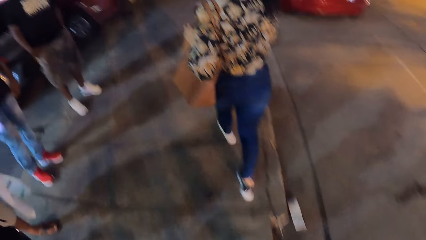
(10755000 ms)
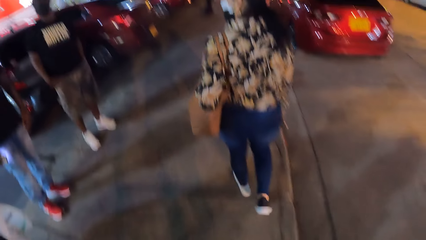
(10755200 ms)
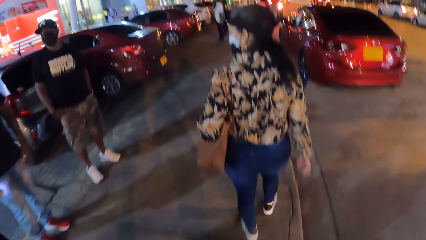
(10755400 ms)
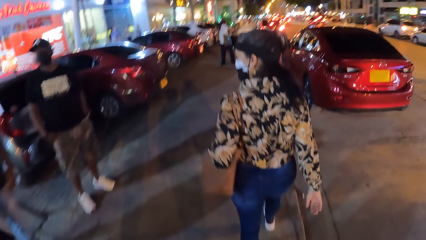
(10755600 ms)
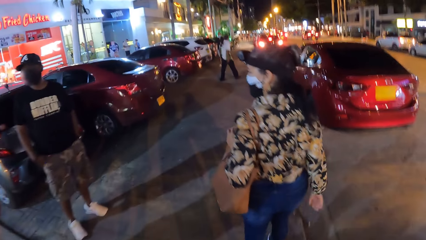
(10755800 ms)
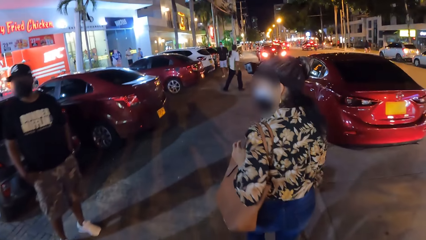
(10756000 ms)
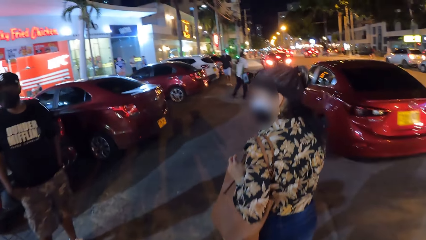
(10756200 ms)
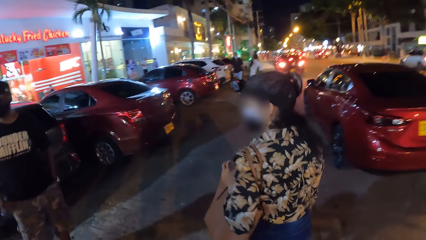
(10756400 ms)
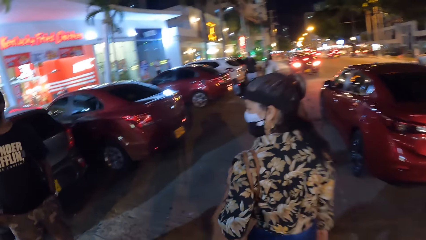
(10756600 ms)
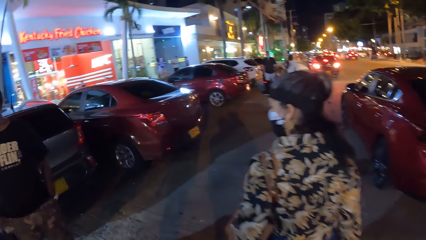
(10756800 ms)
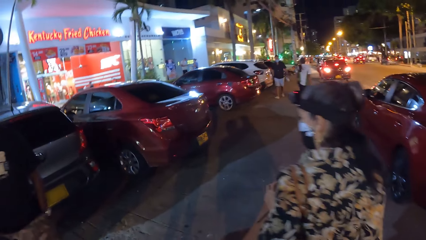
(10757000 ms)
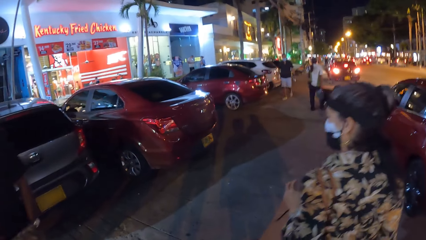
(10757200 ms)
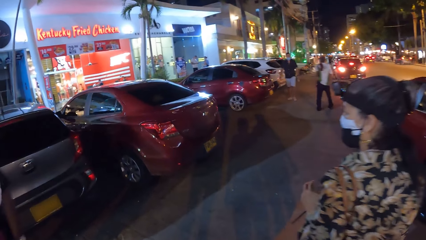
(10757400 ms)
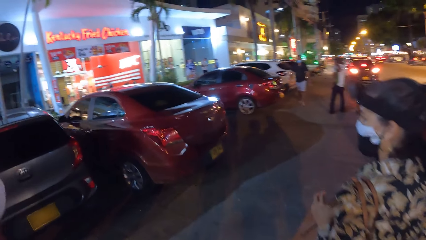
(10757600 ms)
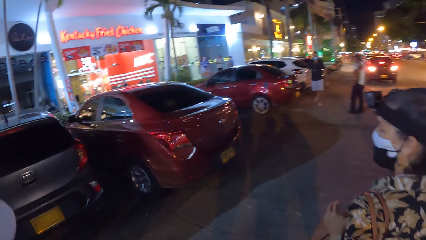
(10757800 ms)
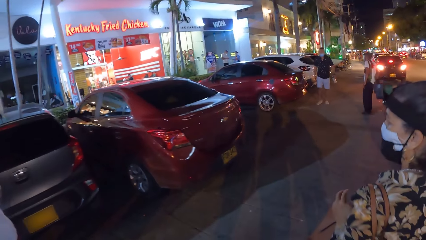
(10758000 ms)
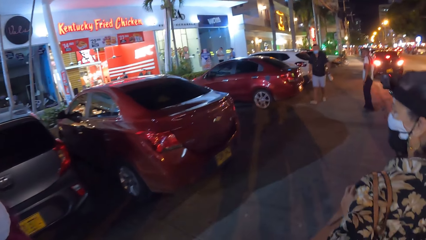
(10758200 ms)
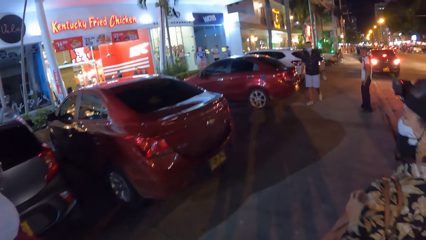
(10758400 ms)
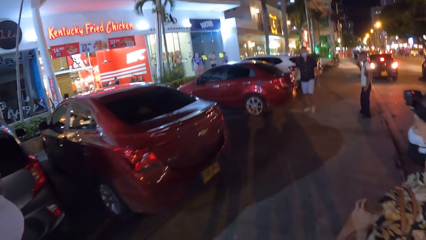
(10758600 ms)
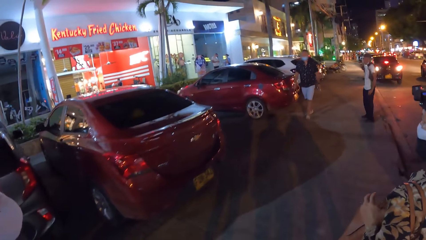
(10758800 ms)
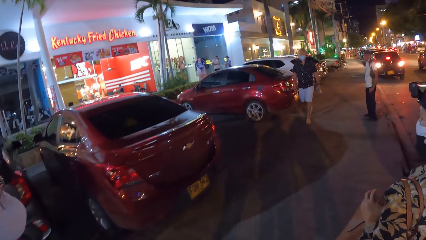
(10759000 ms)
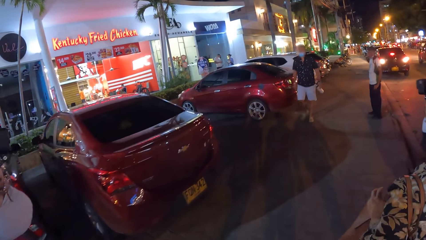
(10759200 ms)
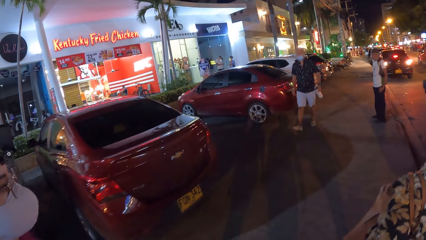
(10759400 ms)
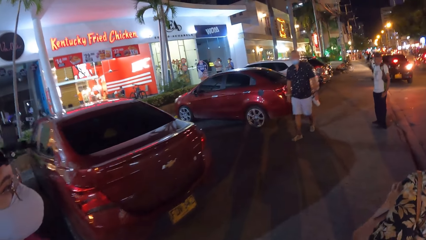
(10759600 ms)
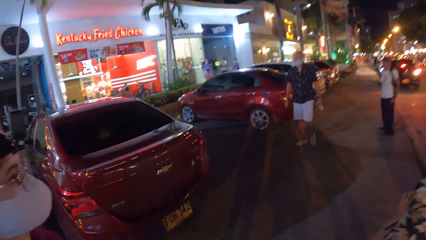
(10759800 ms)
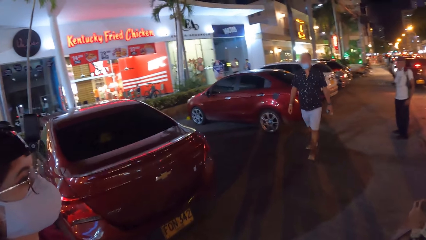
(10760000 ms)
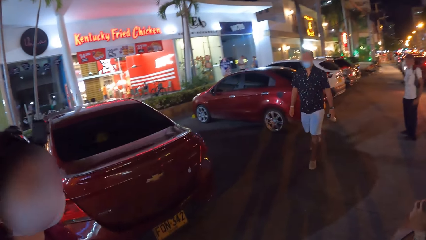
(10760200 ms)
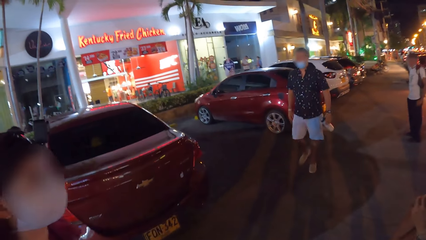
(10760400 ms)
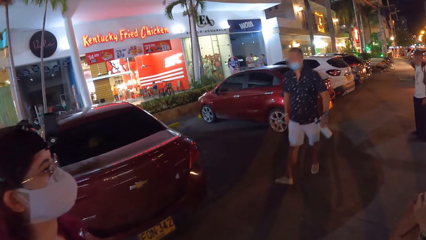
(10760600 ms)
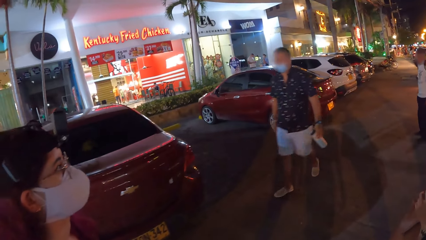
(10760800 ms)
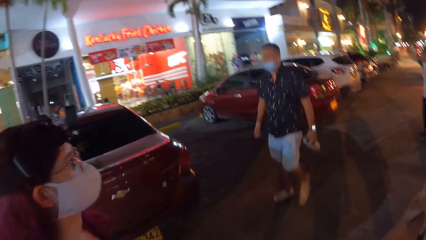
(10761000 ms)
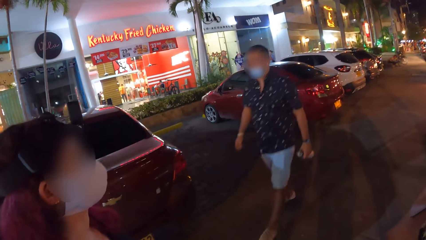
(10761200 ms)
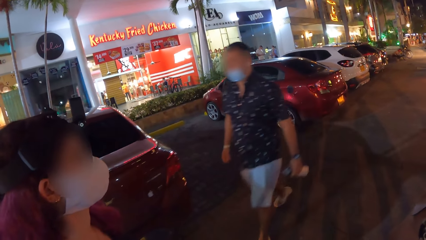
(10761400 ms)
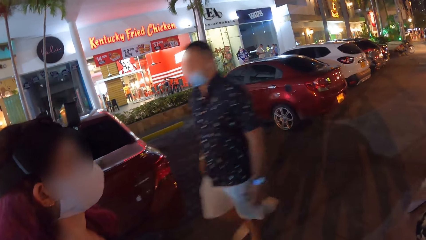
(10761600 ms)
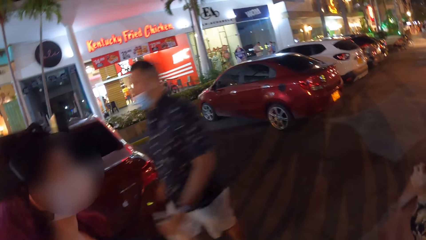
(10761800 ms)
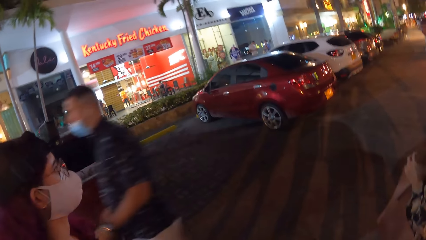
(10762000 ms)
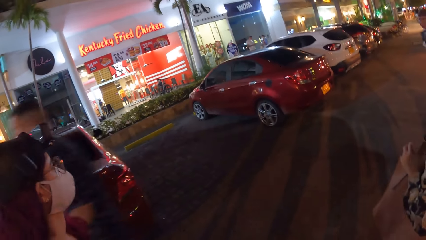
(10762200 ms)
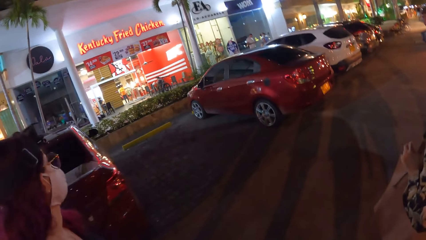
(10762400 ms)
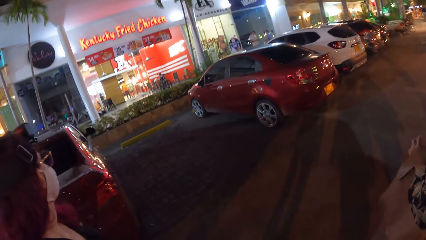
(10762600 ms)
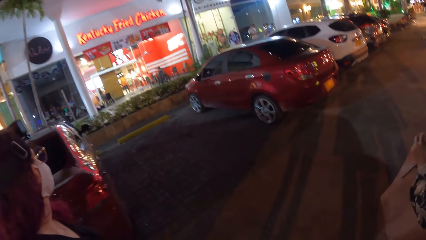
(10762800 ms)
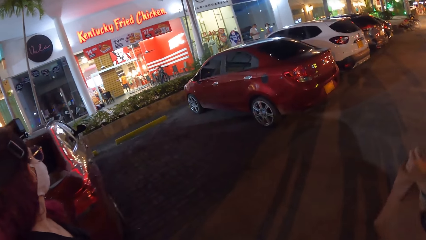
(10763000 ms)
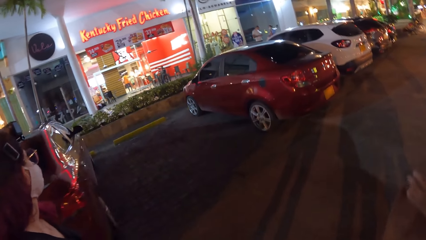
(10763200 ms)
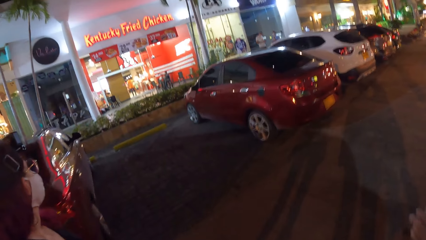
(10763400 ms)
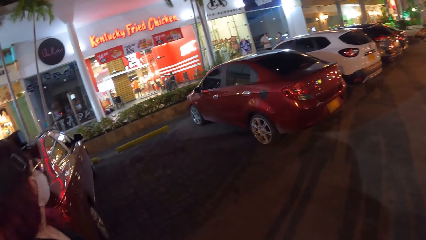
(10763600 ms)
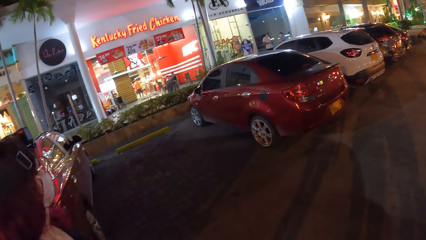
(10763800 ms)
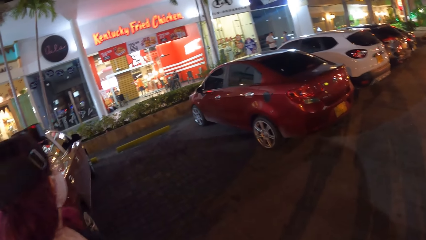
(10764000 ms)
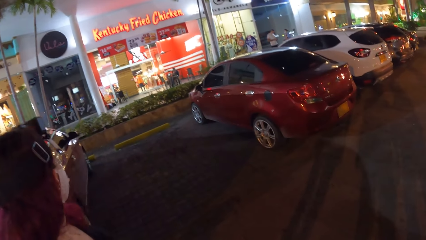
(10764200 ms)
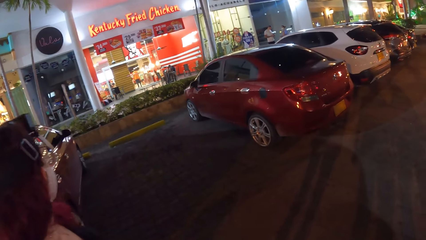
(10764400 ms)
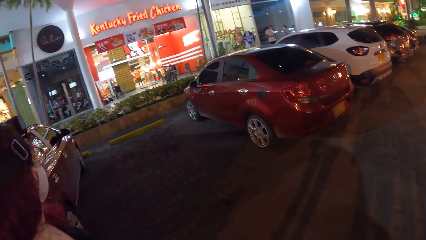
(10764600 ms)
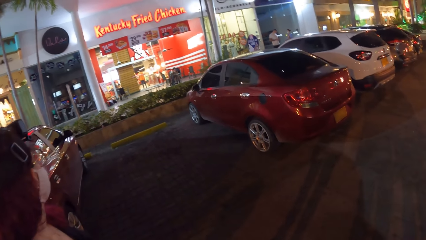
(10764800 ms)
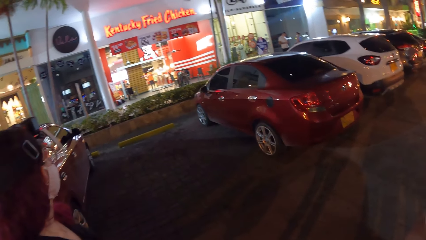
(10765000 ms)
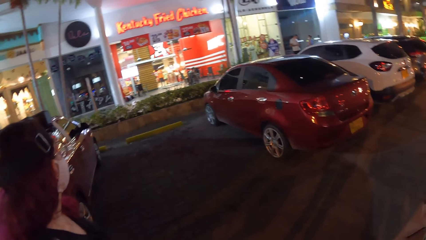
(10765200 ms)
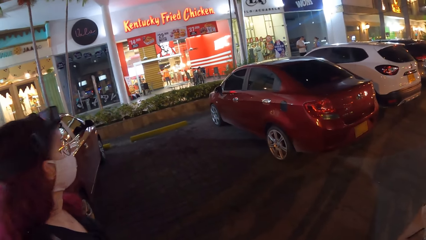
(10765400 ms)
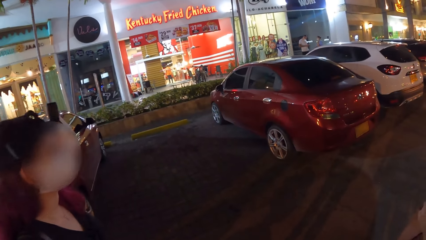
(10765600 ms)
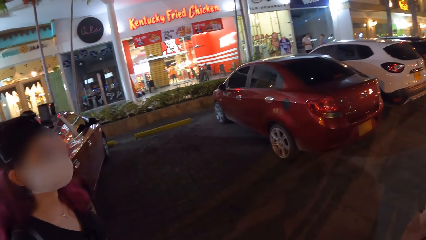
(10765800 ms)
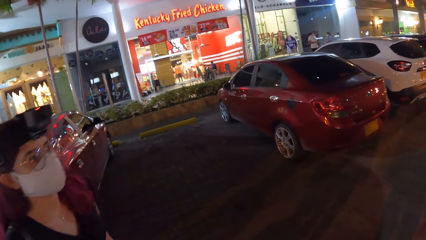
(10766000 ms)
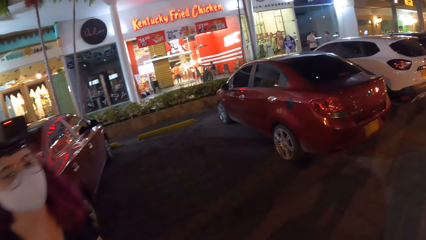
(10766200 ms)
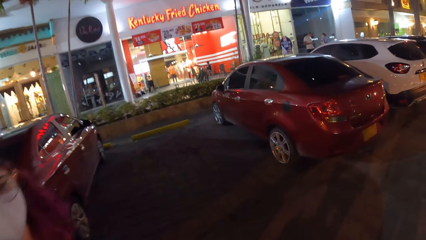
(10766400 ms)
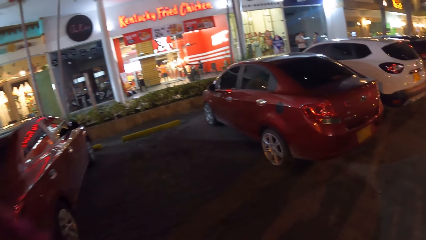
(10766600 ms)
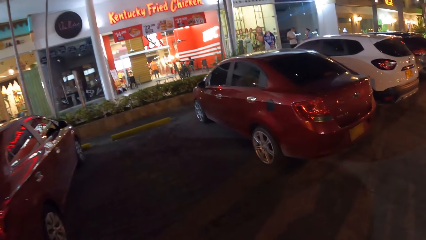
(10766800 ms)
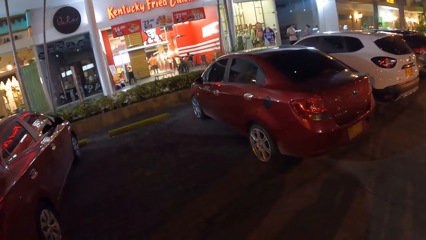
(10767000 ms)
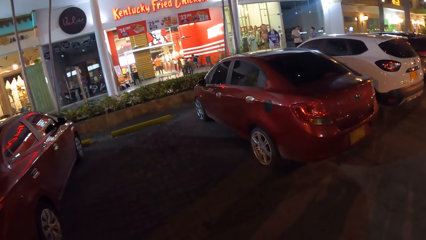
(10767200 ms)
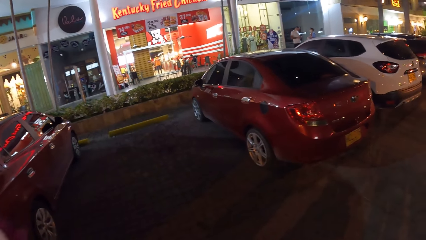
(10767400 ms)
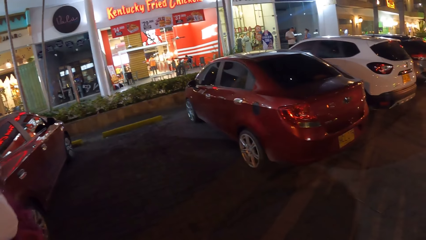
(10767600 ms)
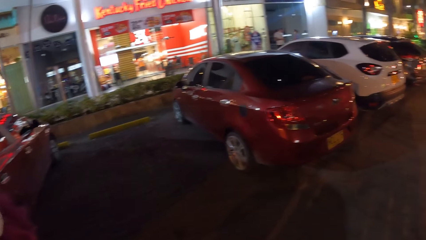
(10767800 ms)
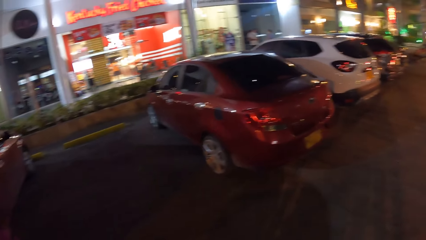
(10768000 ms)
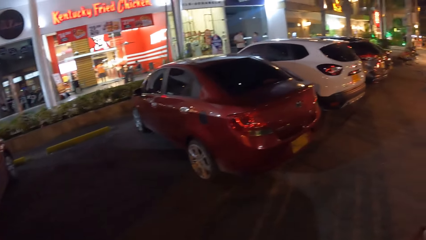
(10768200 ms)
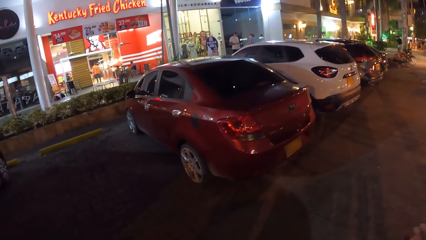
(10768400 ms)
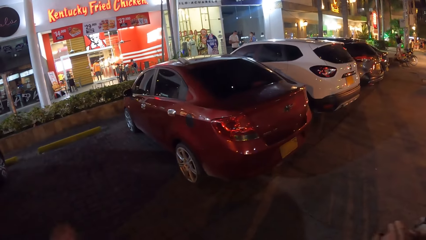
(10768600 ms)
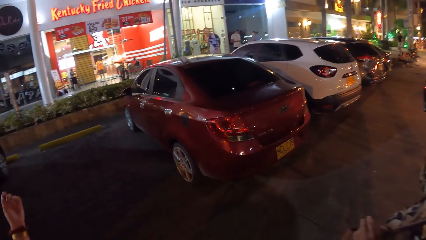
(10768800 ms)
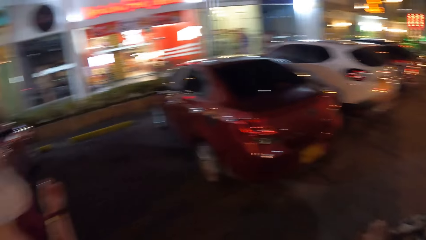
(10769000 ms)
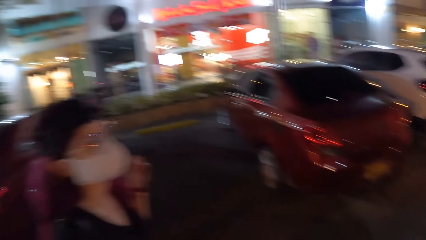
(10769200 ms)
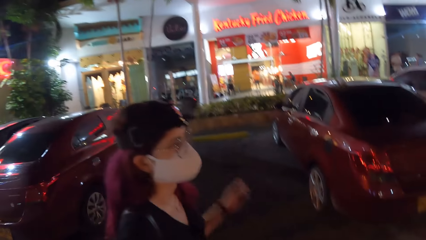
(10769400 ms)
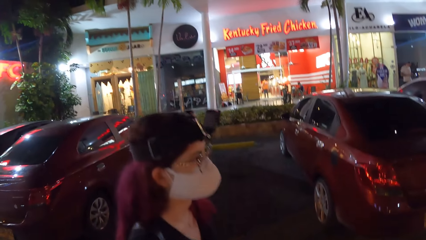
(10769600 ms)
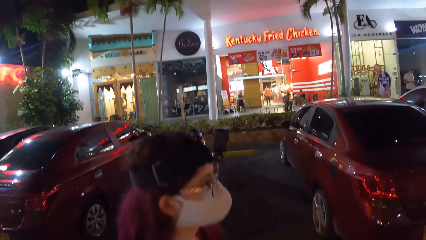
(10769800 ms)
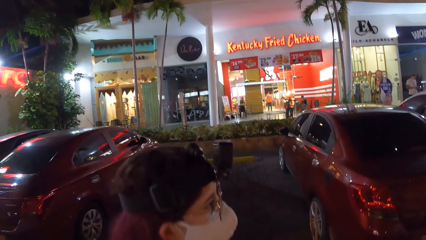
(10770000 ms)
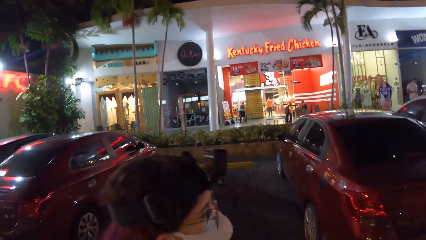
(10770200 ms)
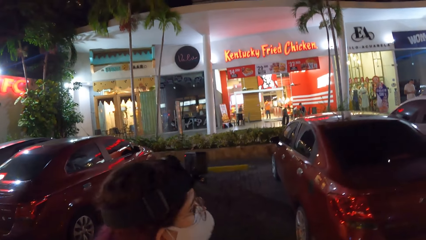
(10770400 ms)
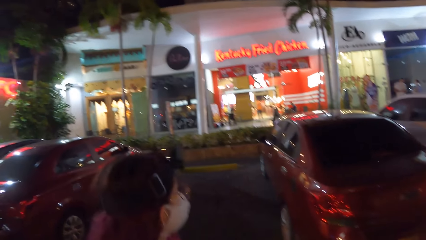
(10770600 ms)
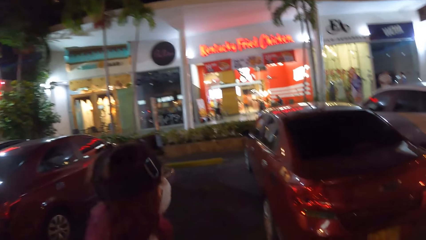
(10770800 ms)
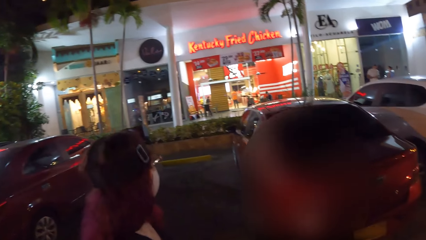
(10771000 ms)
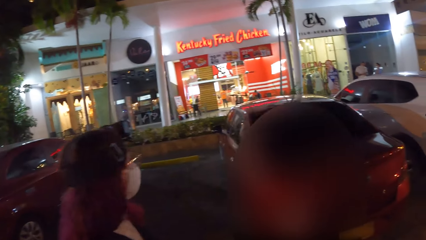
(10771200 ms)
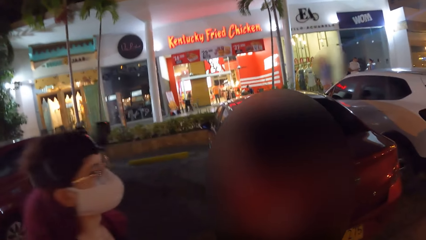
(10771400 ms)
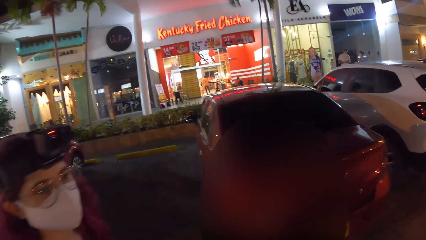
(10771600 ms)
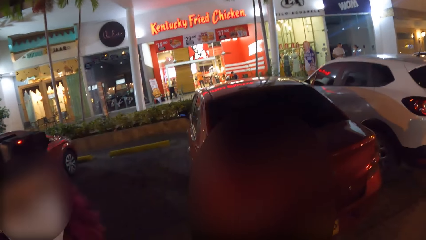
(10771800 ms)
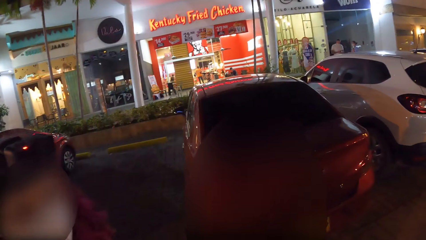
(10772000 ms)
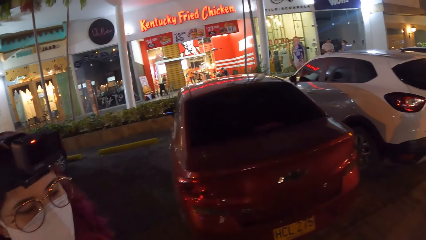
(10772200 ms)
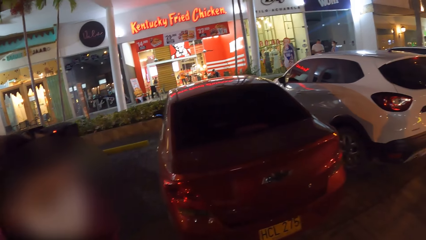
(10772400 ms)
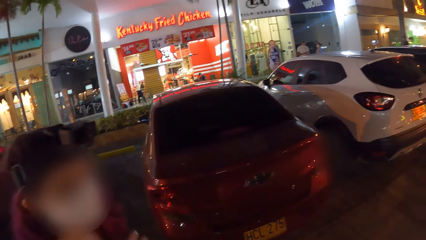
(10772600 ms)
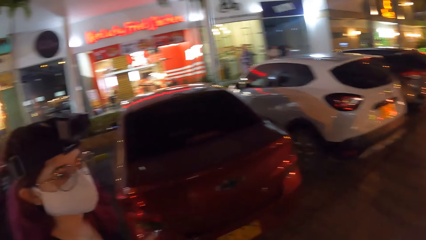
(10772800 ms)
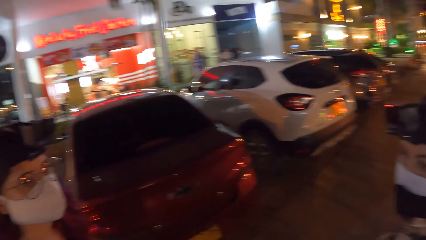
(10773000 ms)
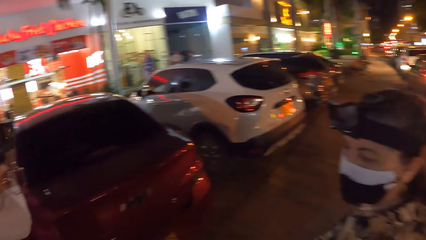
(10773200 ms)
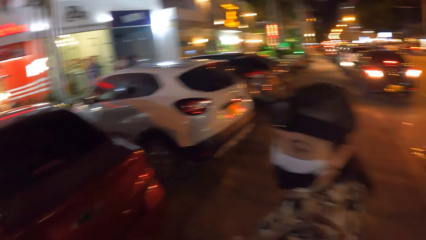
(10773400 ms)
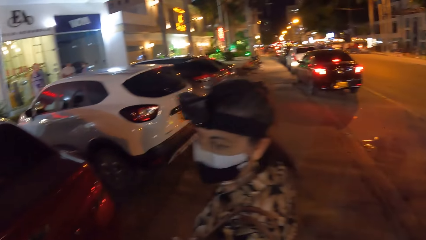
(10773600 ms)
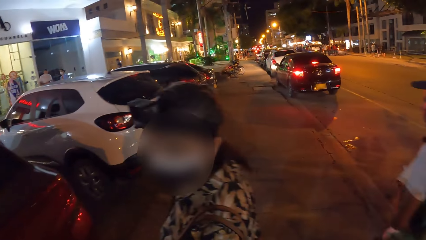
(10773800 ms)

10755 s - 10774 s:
The camera wearer interacts with a woman and another woman. They stand on the sidewalk with their colleagues. They walk on the walkway by the street with the first woman and the other woman.
